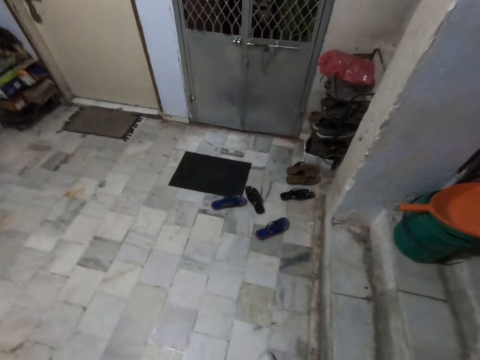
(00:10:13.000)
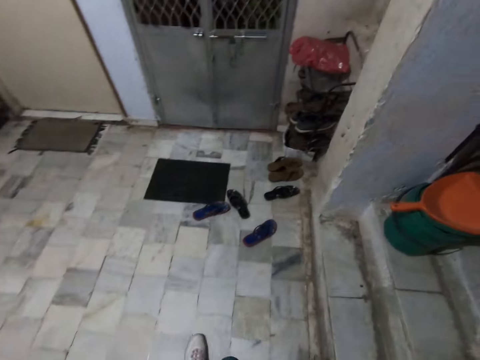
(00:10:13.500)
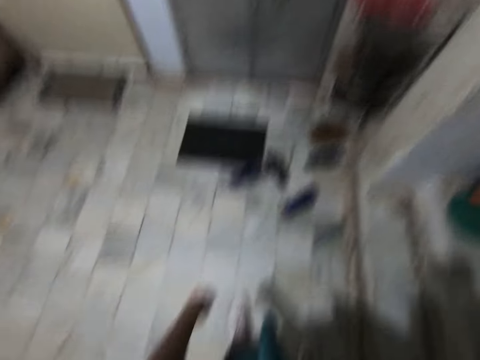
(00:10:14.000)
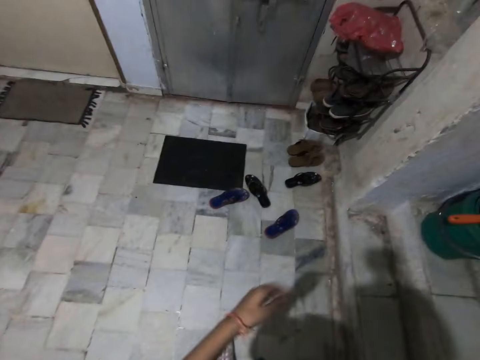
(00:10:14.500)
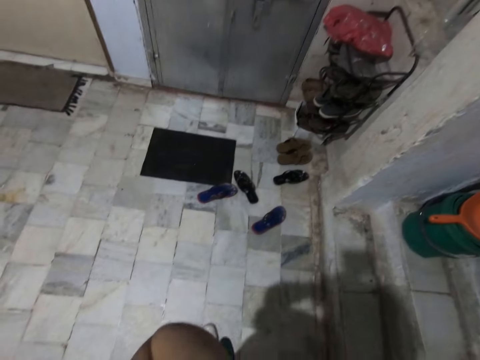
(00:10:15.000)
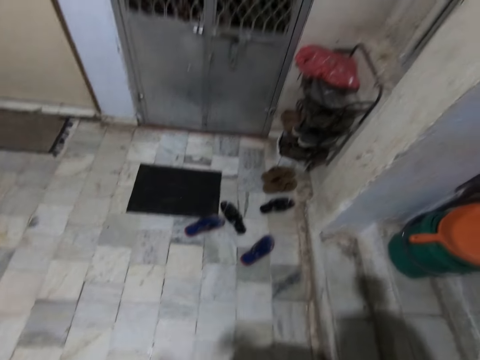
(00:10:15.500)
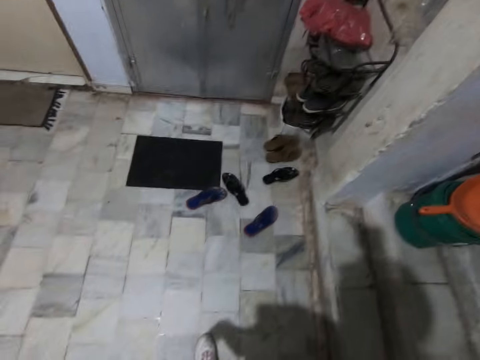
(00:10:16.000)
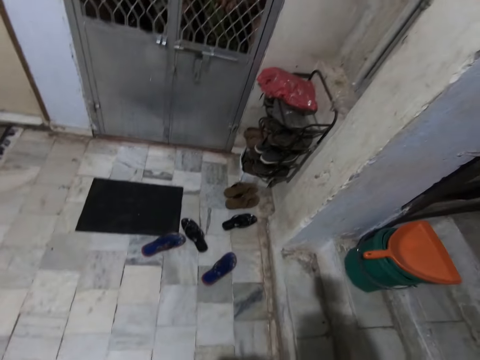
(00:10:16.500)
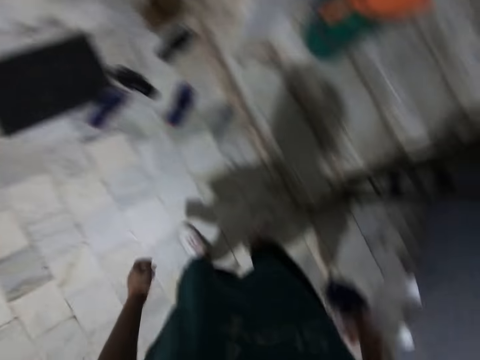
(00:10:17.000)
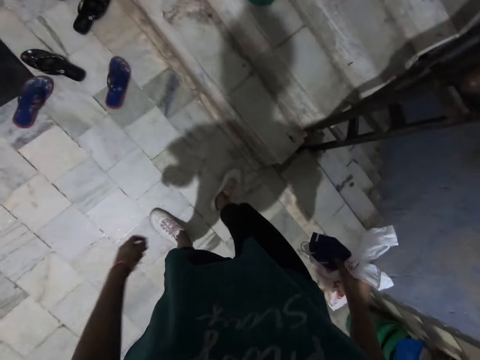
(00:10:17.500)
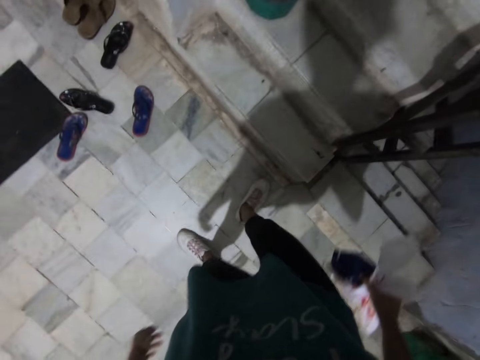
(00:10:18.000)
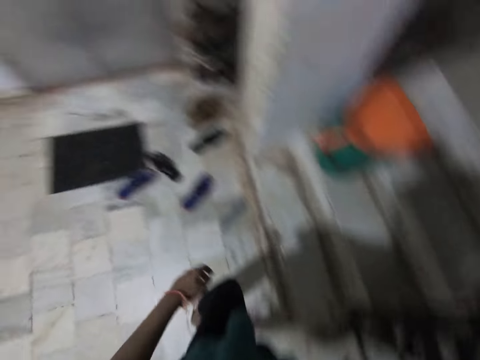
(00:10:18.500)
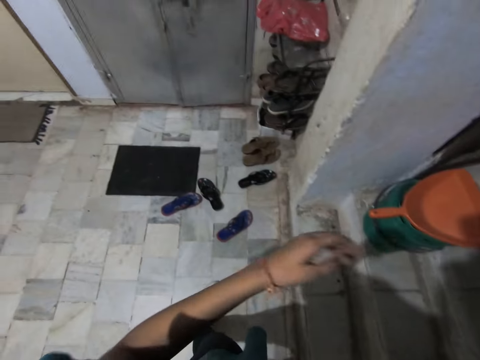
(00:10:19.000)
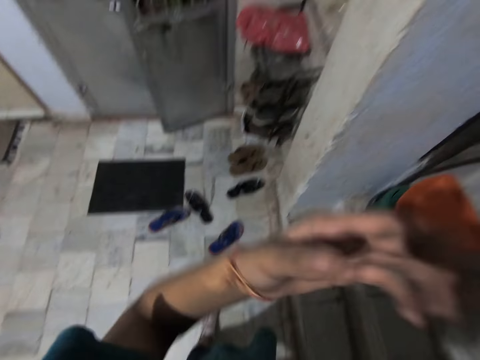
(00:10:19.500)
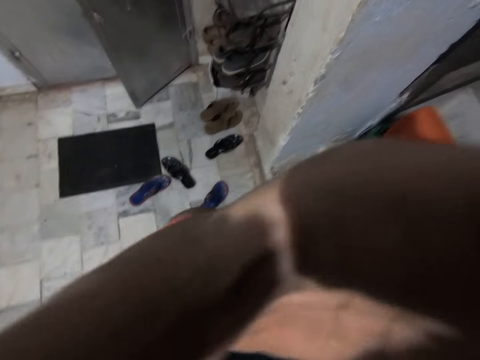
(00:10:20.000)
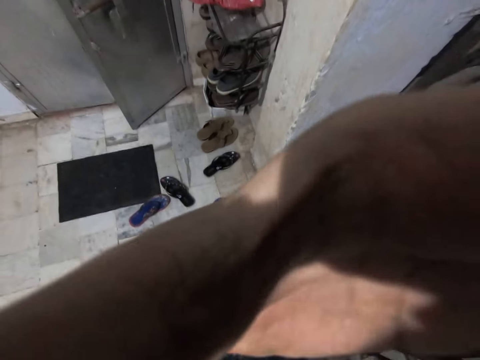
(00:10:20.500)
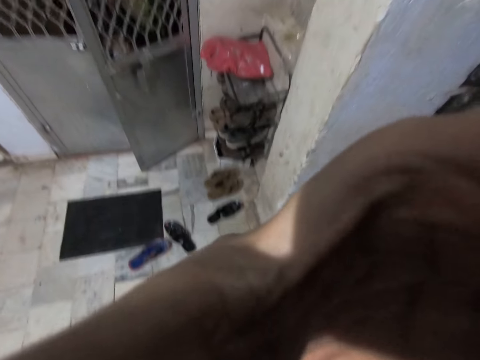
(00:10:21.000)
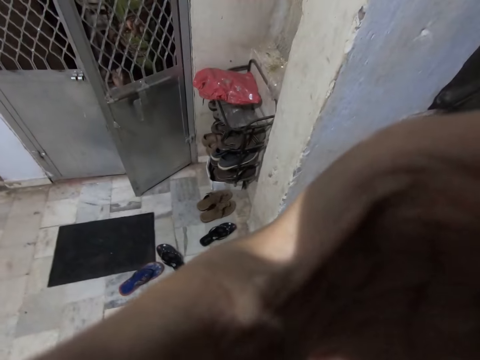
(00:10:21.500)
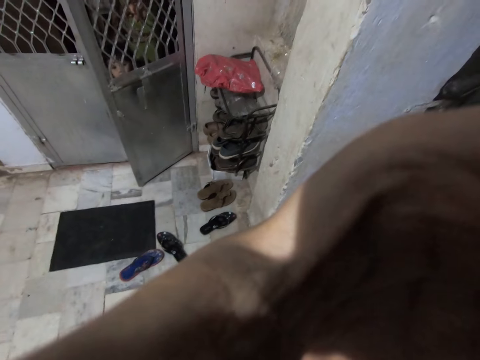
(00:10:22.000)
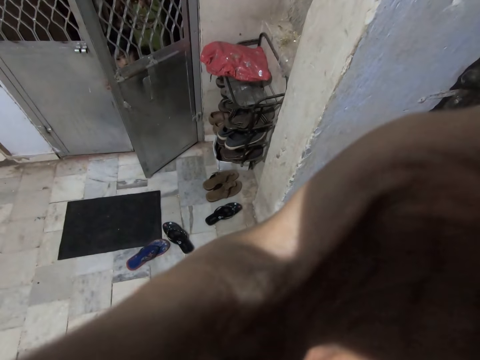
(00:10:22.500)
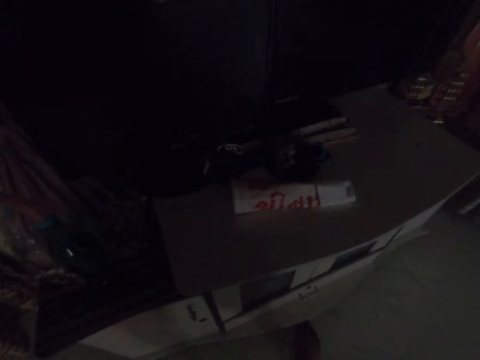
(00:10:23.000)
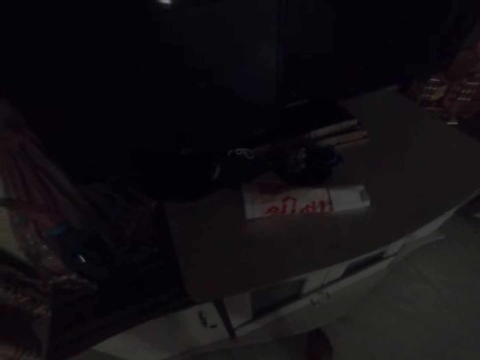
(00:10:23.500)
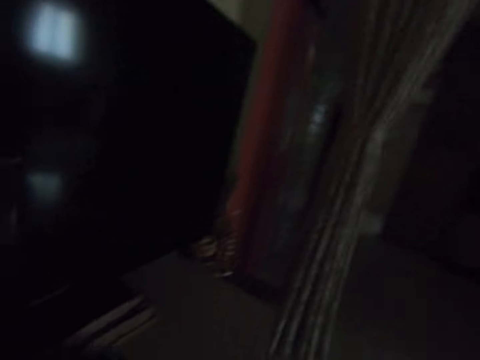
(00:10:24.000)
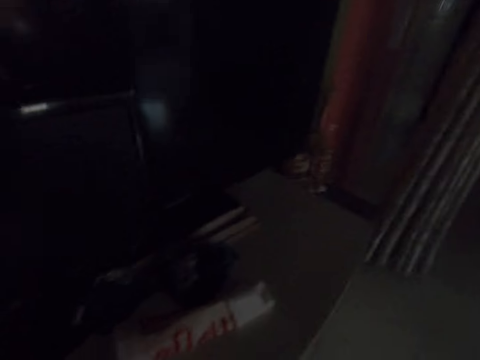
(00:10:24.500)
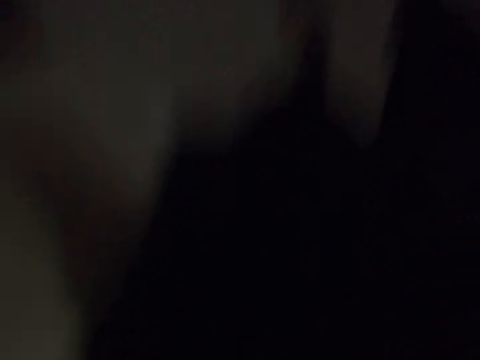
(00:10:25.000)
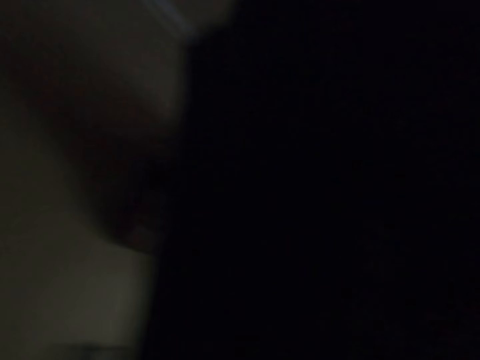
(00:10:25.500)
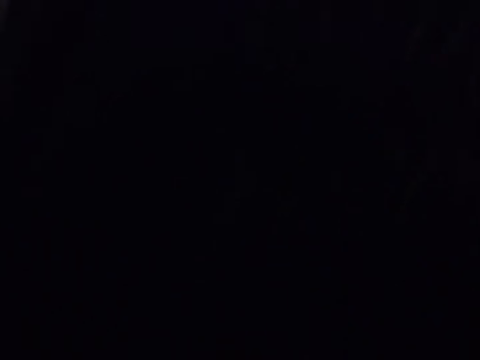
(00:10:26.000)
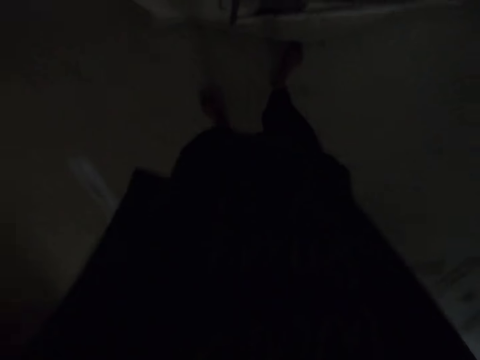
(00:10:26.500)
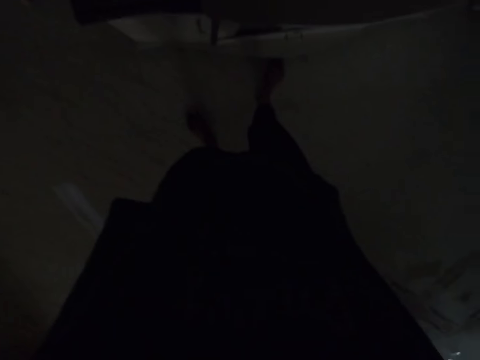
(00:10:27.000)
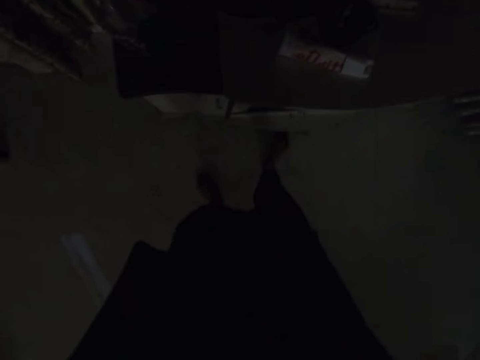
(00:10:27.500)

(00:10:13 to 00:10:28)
A child interacts with the camera wearer. The camera wearer converses with the child. She raises her left hand to her face. She adjusts the camera on her face. She raises her left hand to her face again.

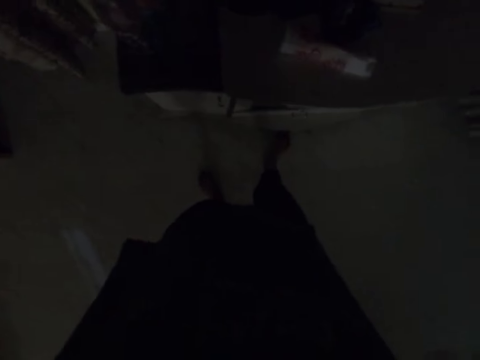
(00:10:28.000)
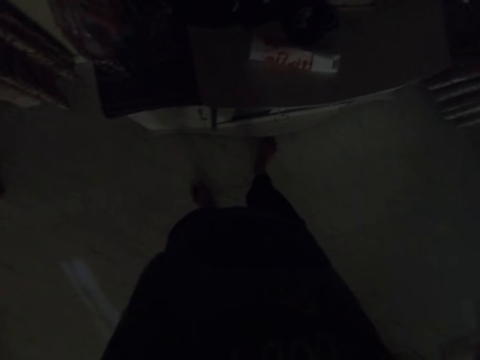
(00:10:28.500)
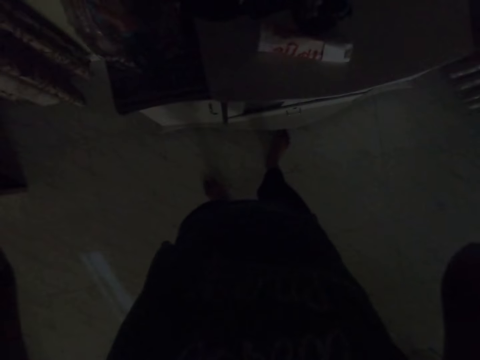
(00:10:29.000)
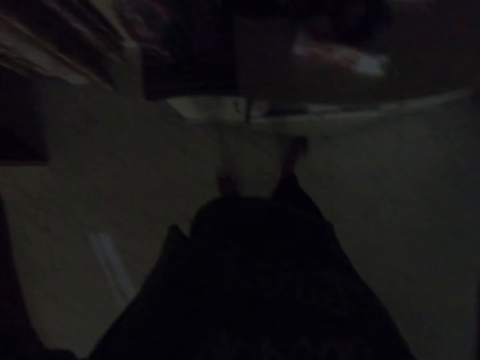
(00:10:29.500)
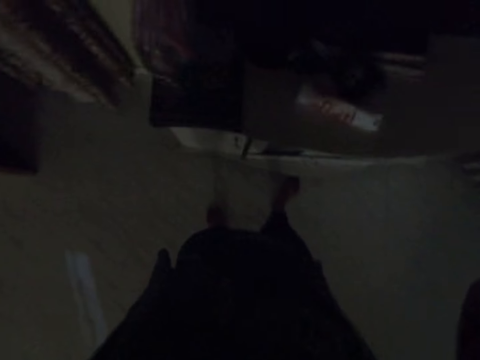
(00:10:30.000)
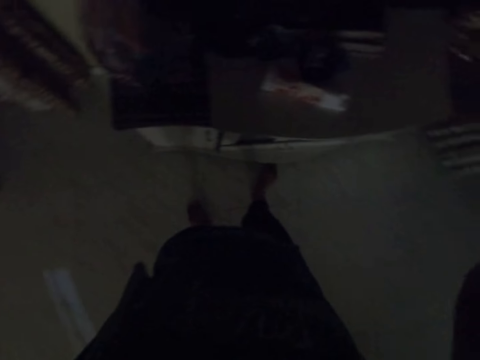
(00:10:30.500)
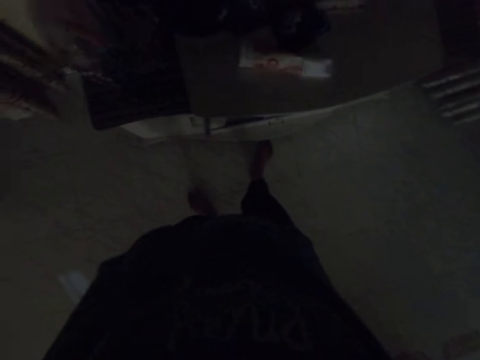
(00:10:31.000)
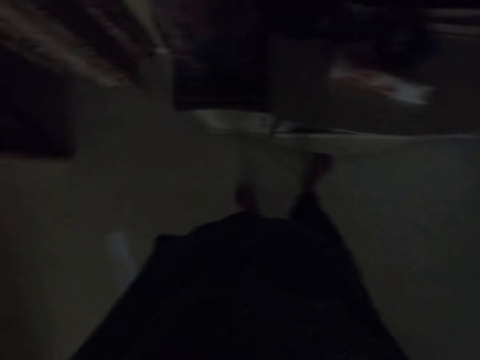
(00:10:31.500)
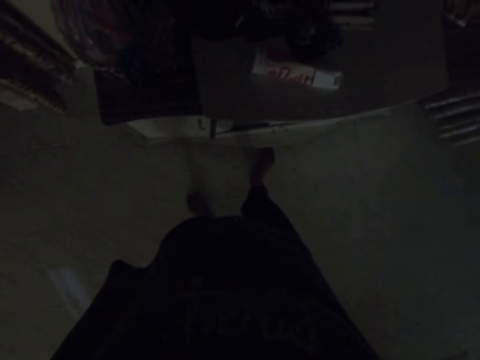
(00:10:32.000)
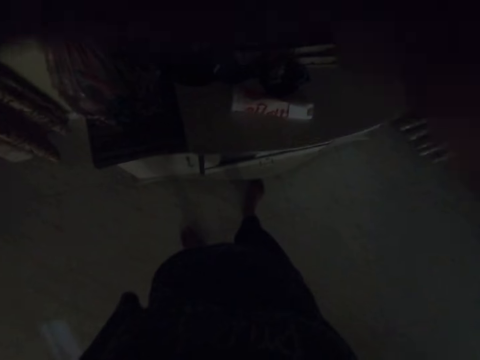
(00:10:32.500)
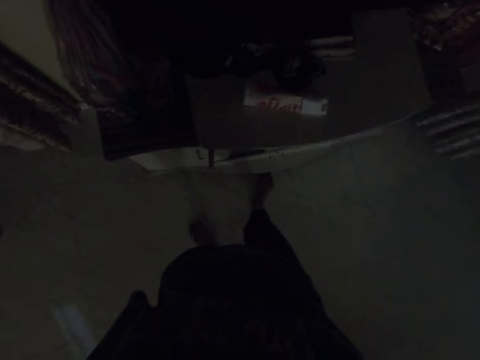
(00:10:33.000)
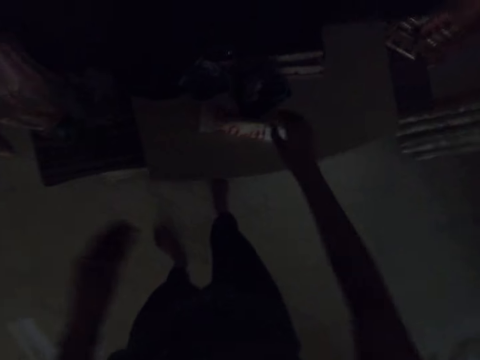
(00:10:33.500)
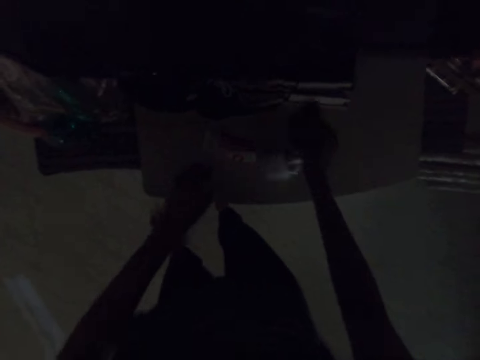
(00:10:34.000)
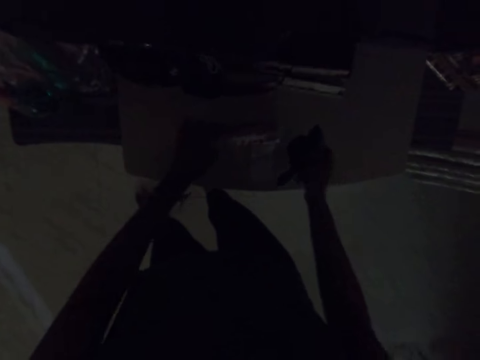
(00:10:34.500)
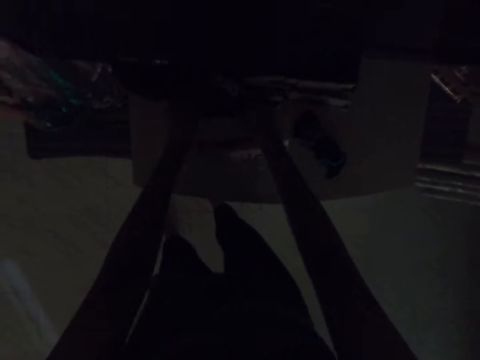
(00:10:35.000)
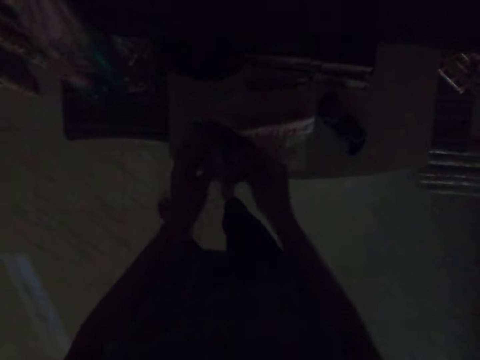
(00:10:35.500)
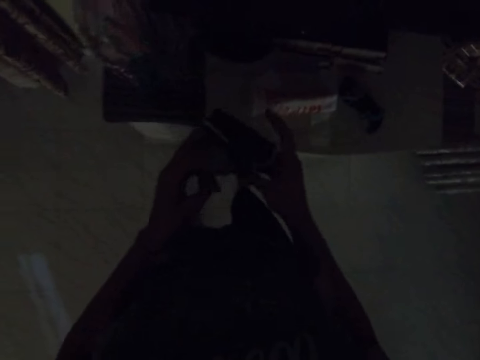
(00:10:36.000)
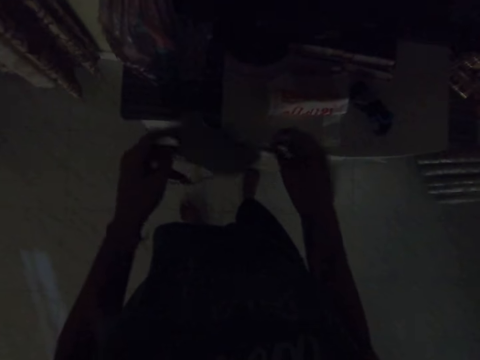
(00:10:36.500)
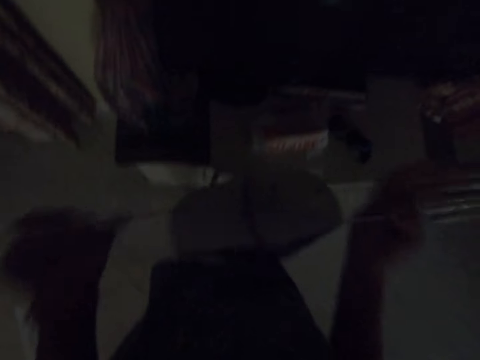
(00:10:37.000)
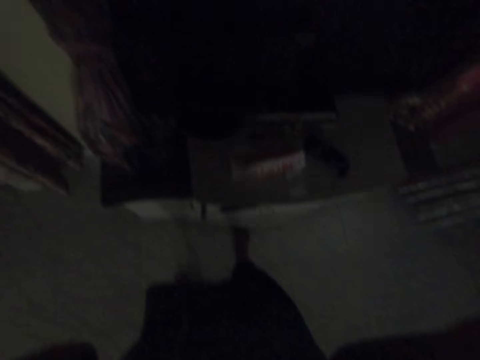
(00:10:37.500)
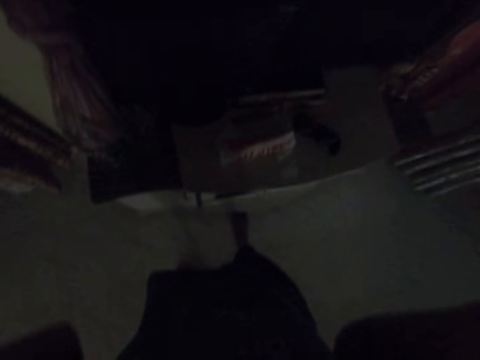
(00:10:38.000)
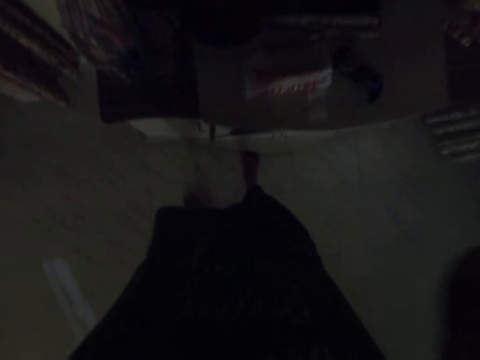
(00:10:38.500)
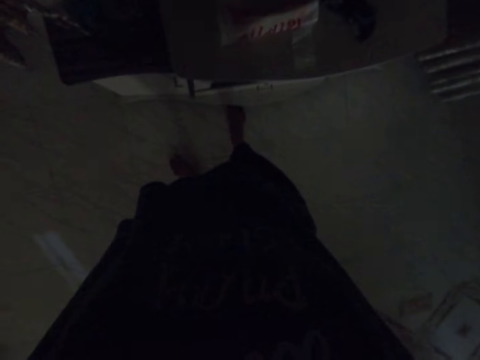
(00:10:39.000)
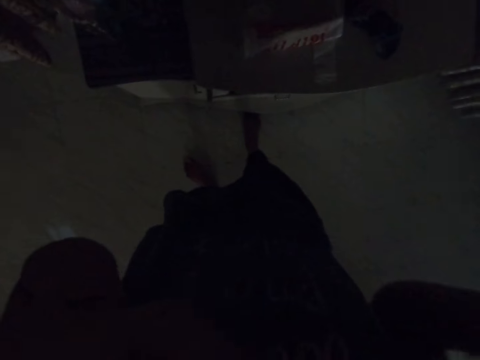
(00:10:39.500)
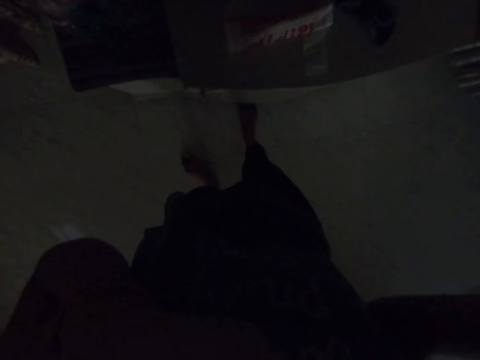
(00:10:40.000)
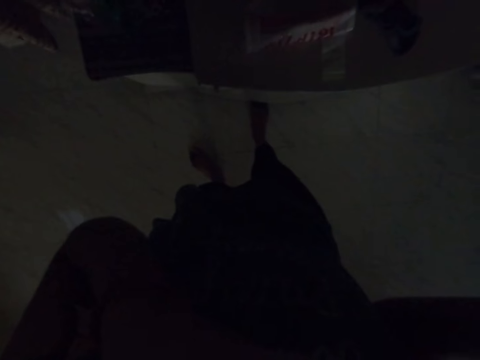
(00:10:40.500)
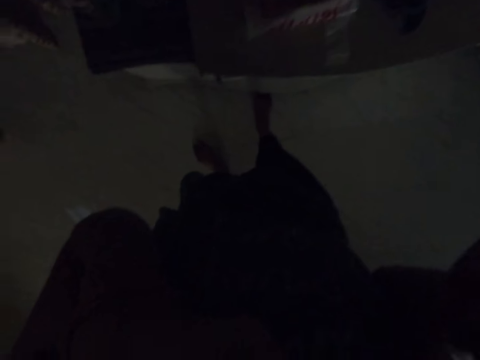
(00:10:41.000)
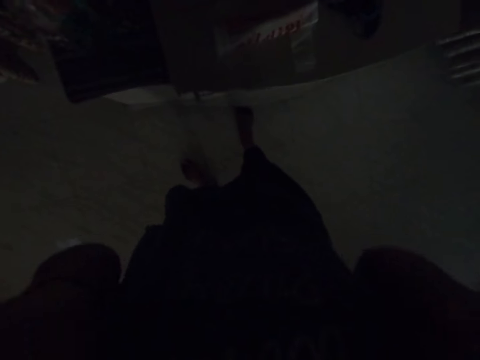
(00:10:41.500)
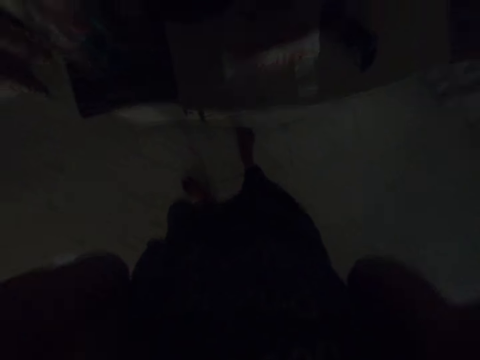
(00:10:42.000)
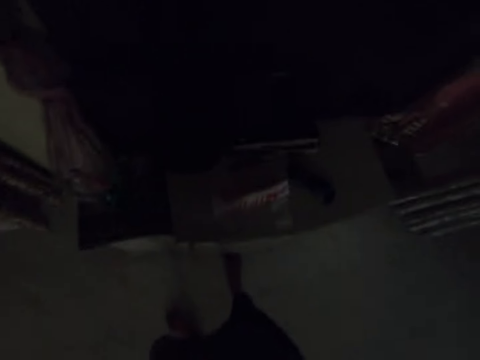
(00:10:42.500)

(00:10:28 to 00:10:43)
The camera wearer picks up a pair of socks from a table with her right hand. She moves the socks on the box. She moves a nylon on the table with her left hand. She drops the pair of socks on the table with her right hand. She picks up a nose mask from the table with both hands. She wears the nose mask on her face with both hands.
